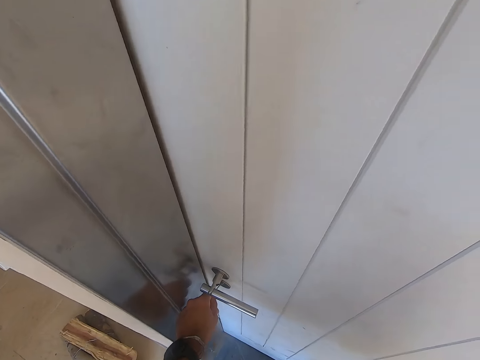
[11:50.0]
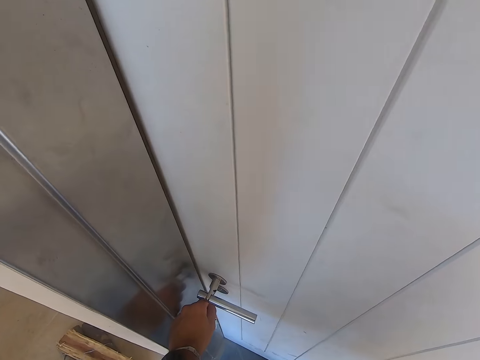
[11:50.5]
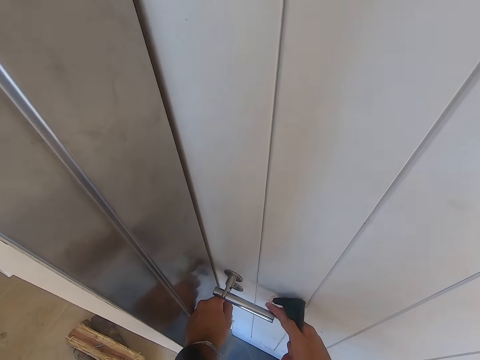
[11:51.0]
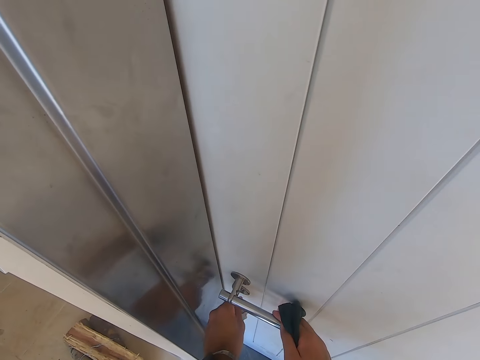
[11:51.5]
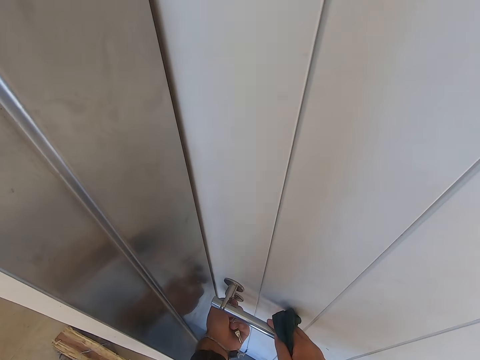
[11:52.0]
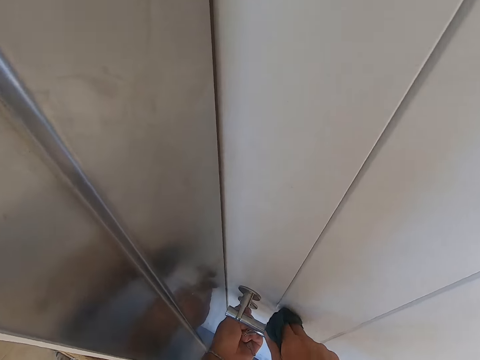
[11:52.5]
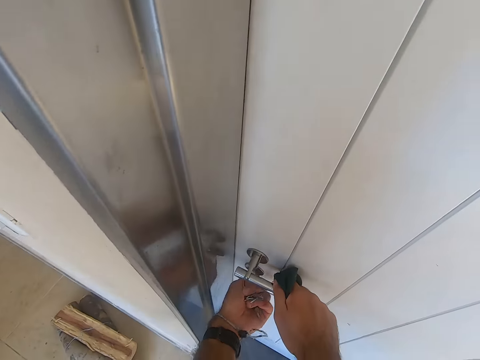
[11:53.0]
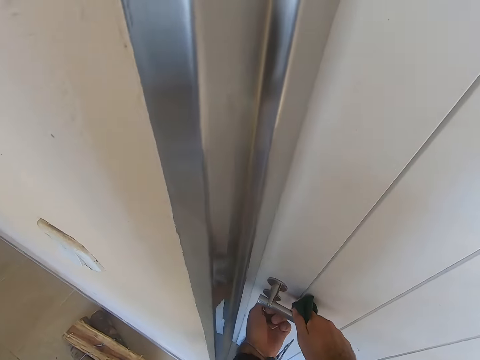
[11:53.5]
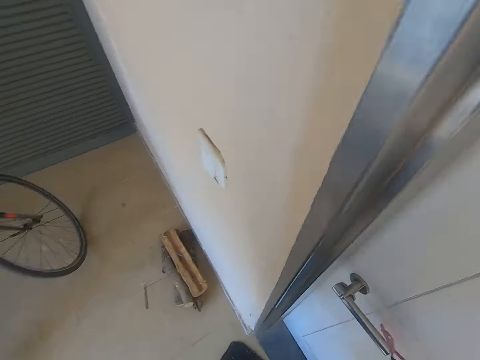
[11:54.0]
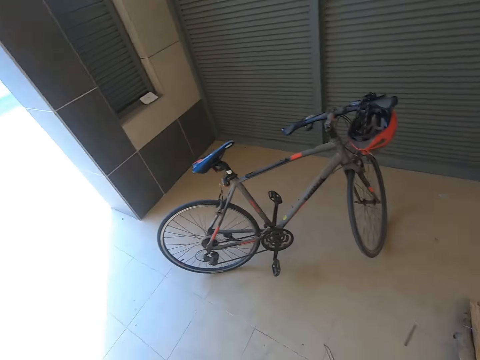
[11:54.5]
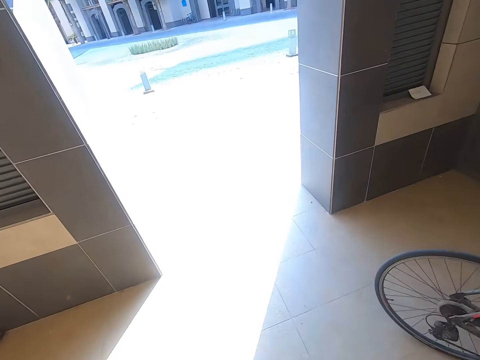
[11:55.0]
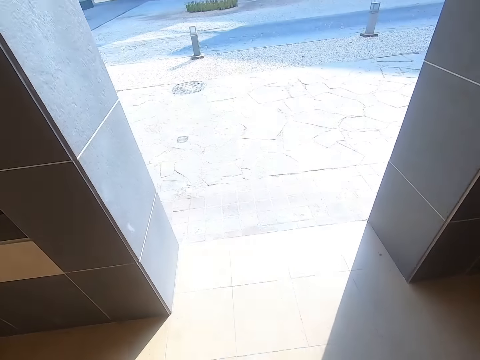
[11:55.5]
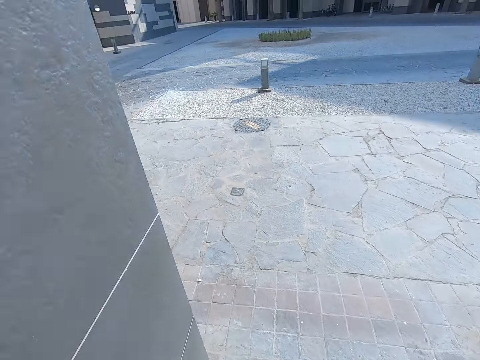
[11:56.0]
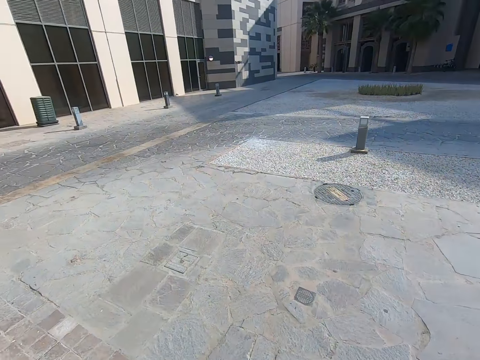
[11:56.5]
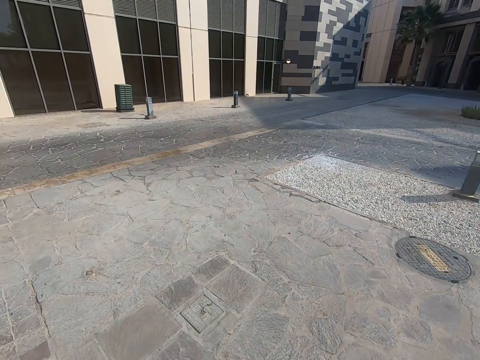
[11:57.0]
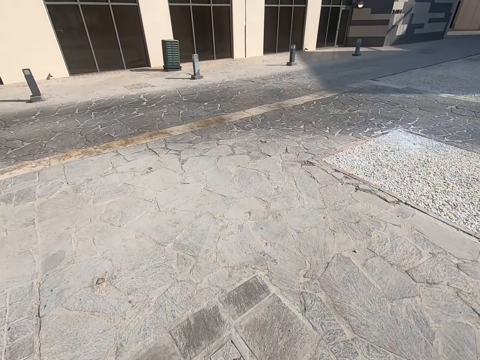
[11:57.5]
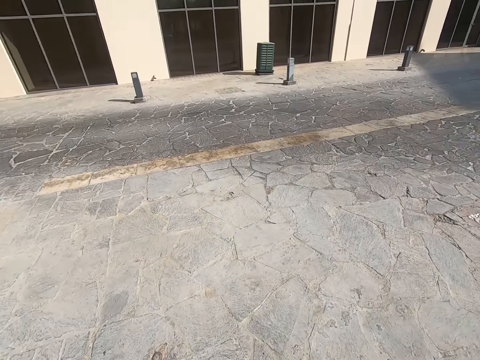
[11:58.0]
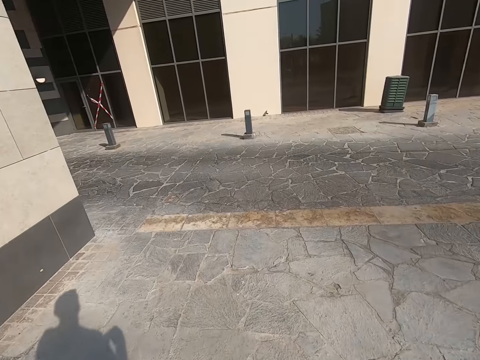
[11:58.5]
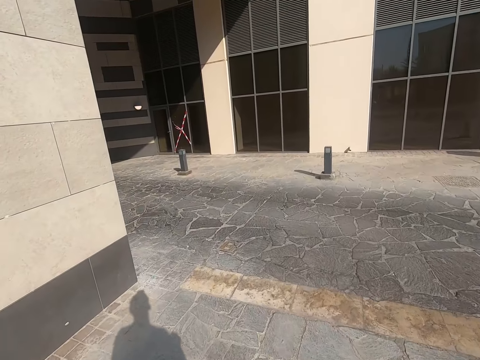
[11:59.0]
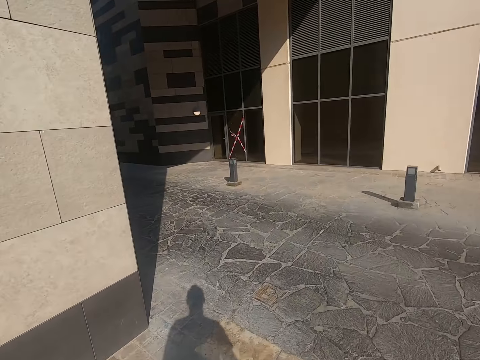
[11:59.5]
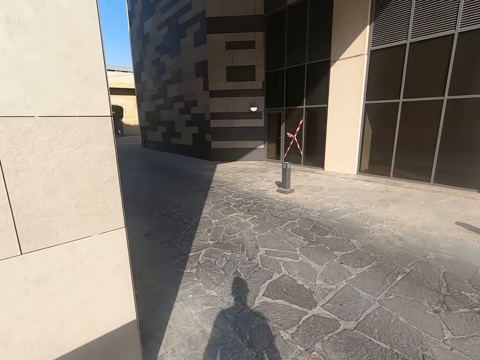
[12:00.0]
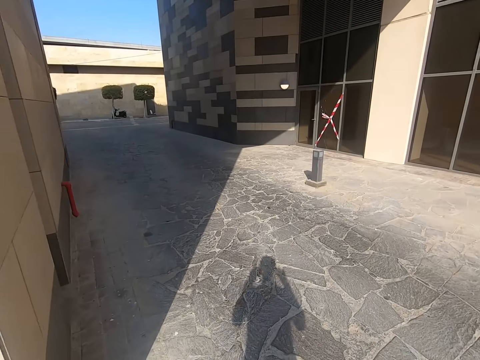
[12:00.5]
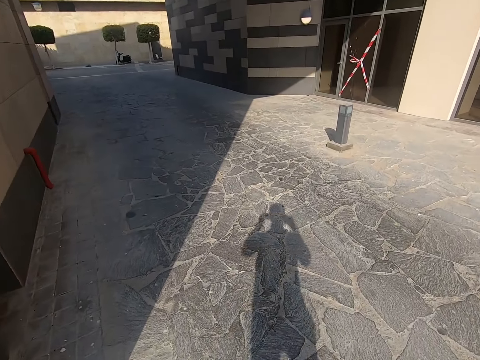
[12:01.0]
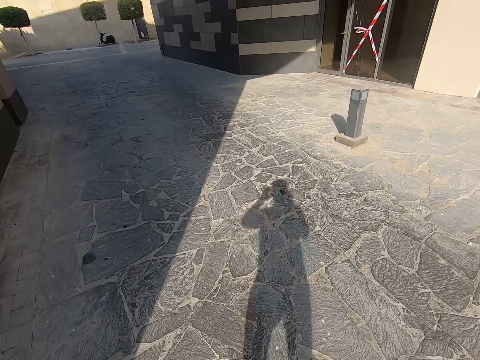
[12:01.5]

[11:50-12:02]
The camera wearer closes the main door with the keys. They walk outside the building, on the pavement.

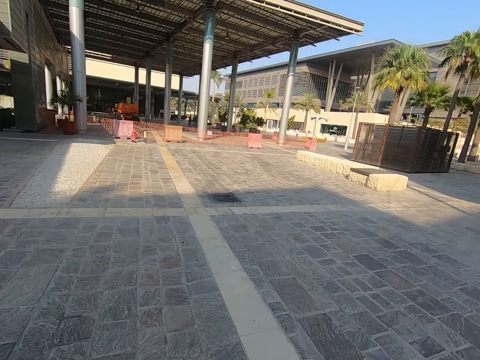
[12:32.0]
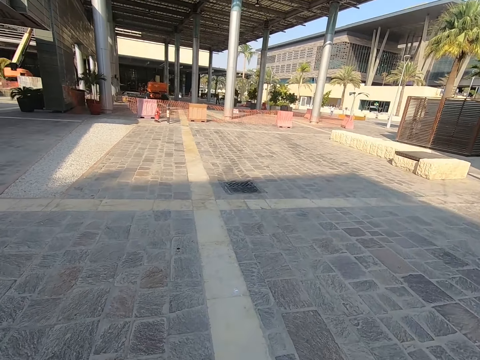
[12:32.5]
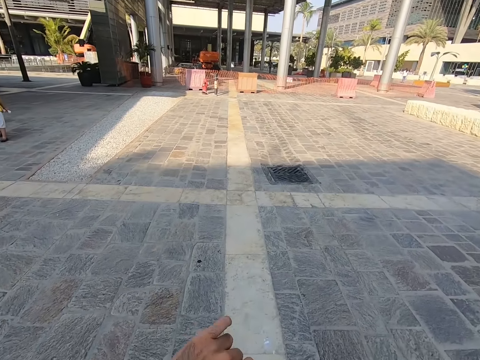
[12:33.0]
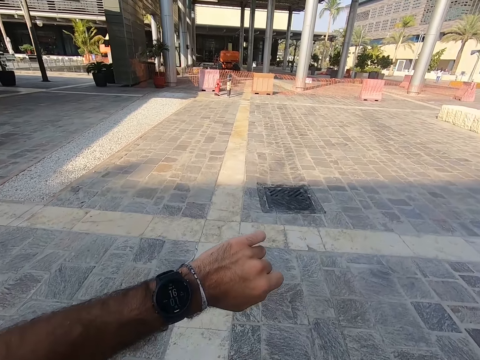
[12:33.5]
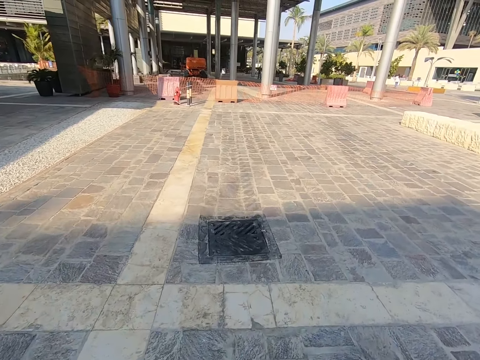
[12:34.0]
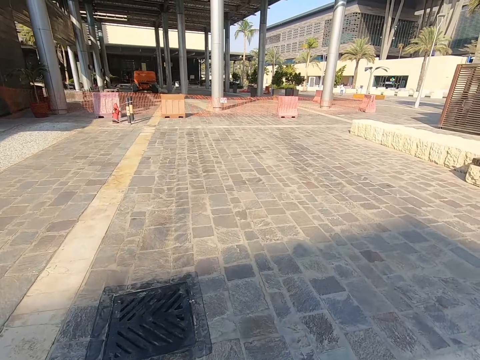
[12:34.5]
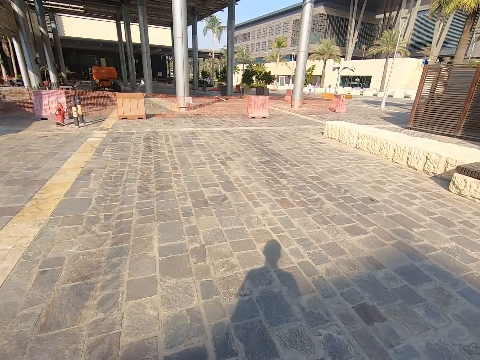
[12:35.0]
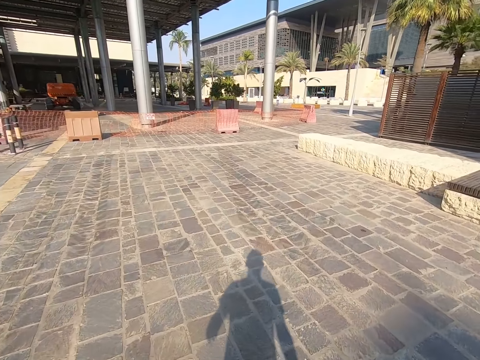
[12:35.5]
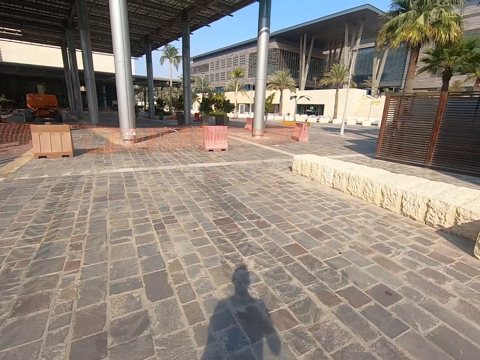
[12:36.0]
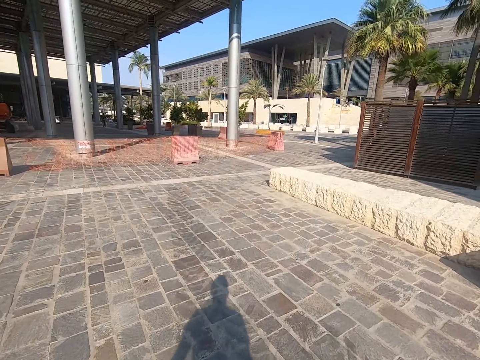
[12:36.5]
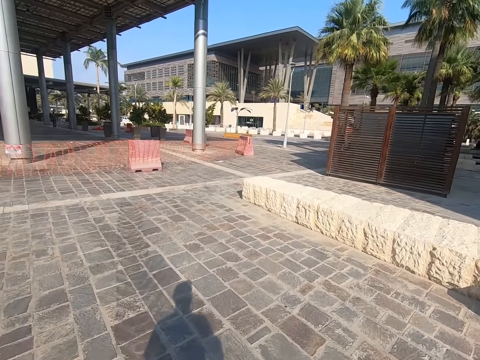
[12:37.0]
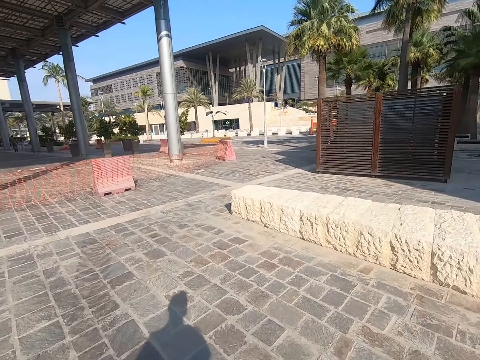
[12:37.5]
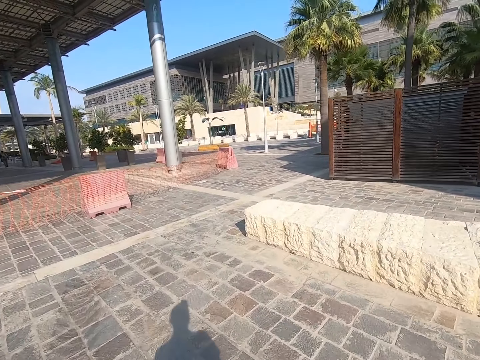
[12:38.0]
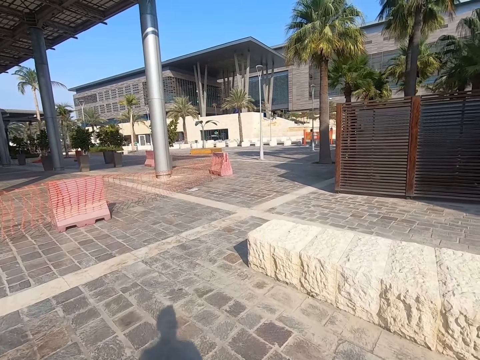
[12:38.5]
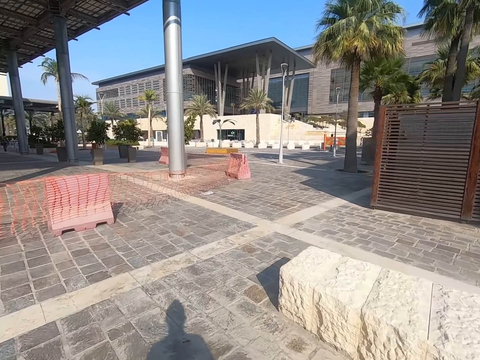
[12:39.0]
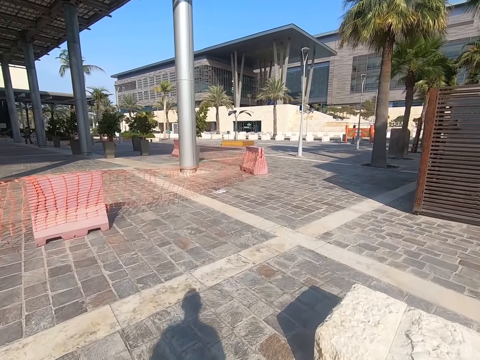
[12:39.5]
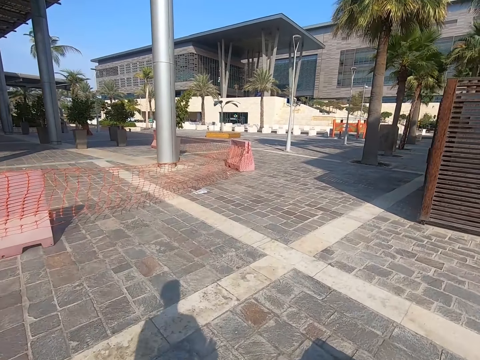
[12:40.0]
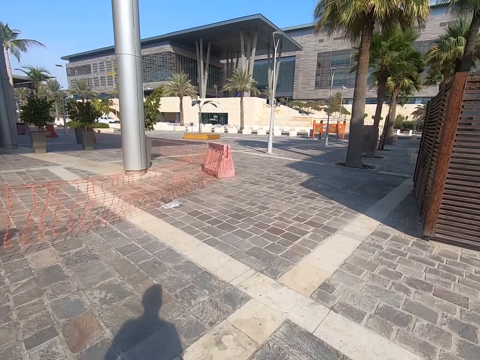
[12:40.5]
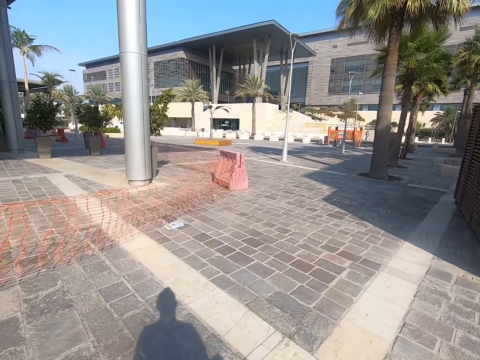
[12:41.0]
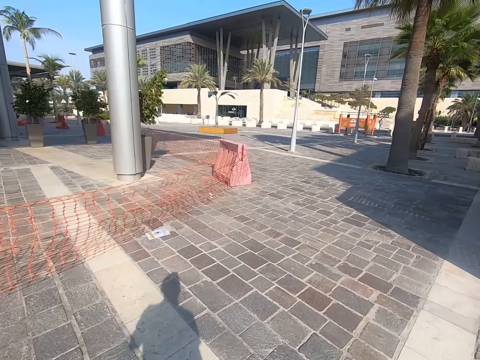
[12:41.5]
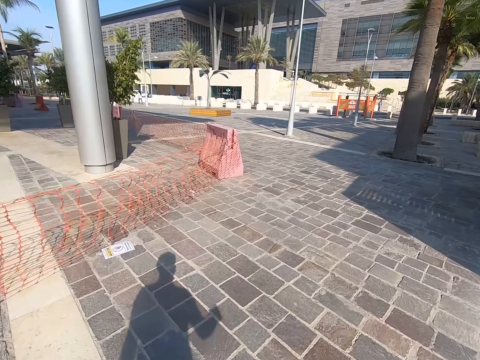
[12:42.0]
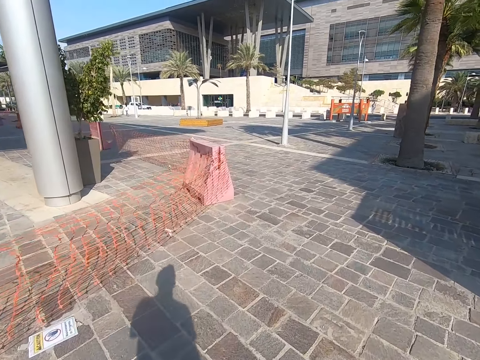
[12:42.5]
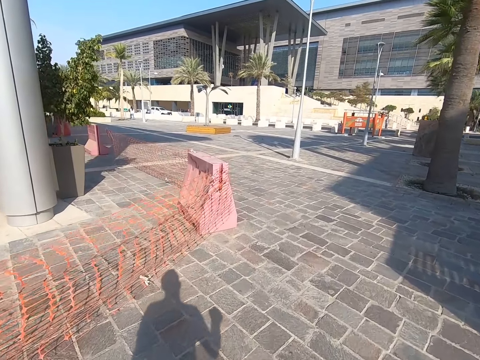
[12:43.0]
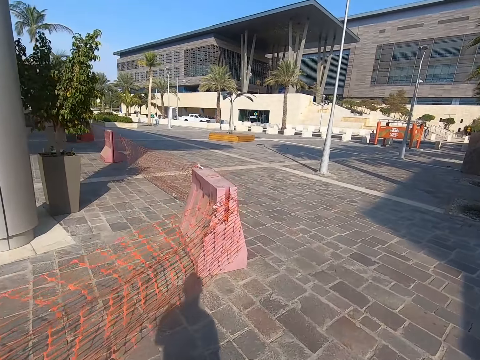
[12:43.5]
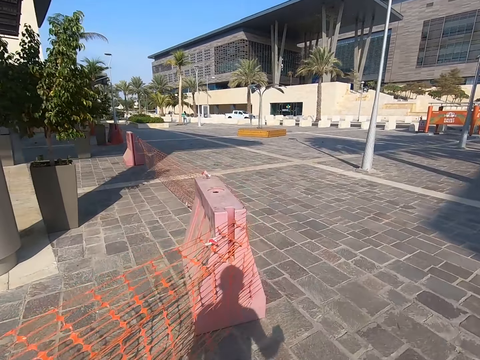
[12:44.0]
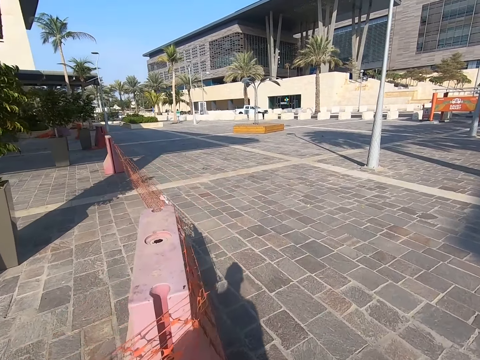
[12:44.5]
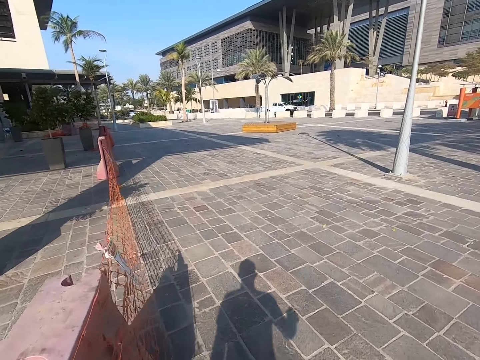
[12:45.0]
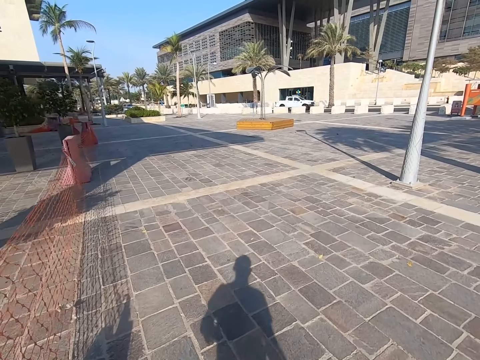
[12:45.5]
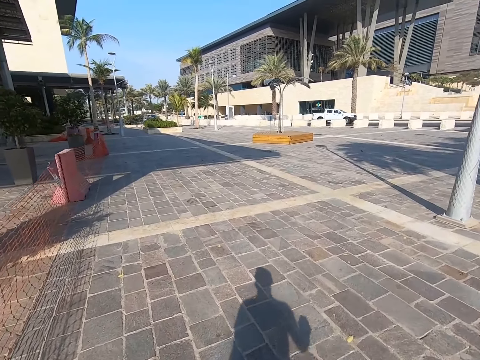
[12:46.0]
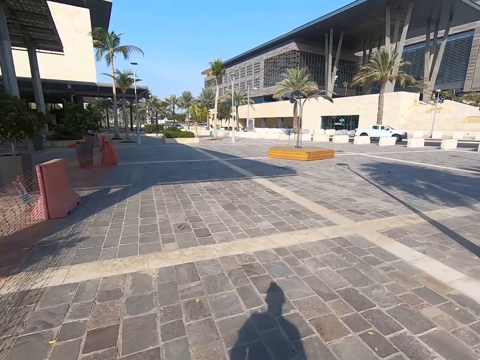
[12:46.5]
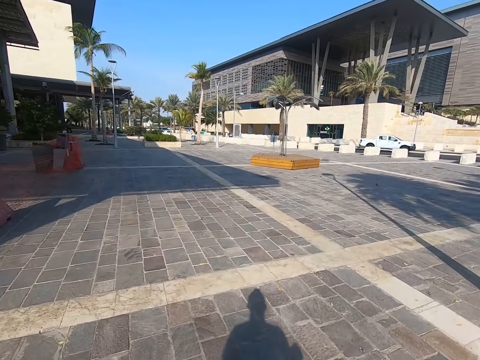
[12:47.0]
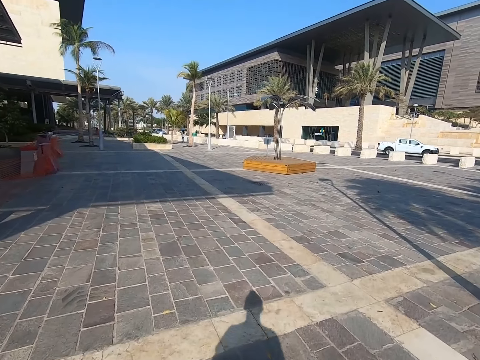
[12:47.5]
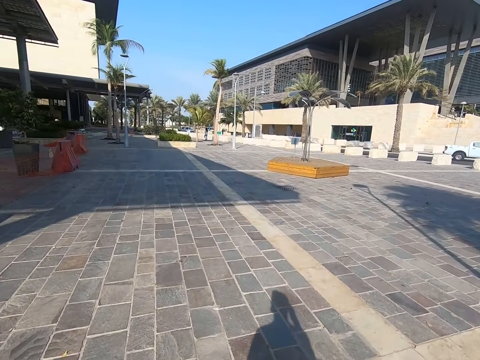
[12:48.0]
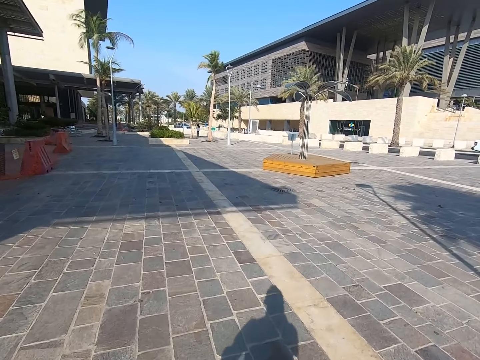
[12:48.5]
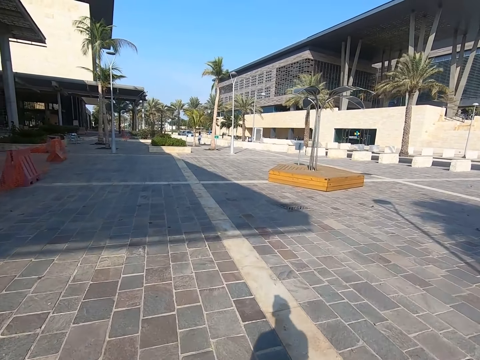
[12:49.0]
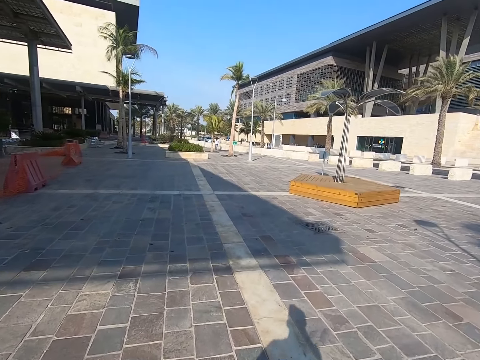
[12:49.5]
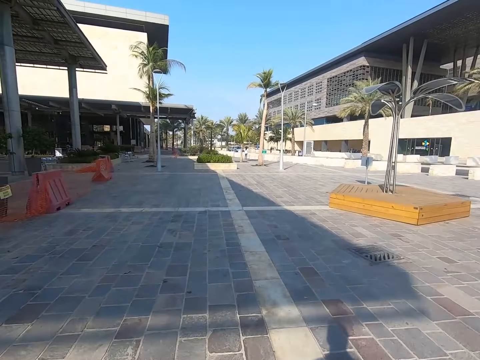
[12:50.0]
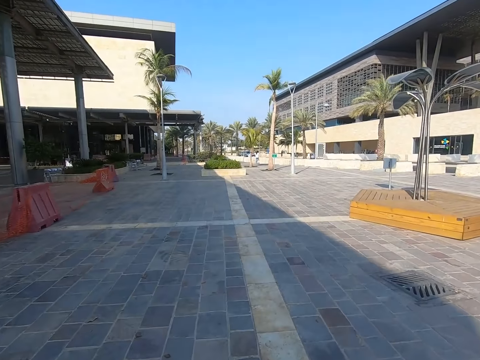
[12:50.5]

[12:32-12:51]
The camera wearer looks at the watch on his left hand. He walks along the pavement.
